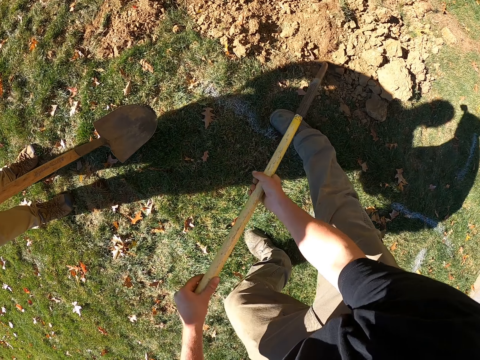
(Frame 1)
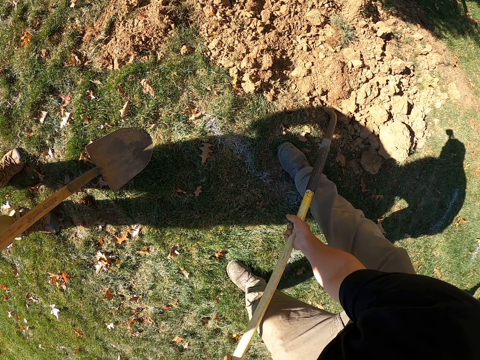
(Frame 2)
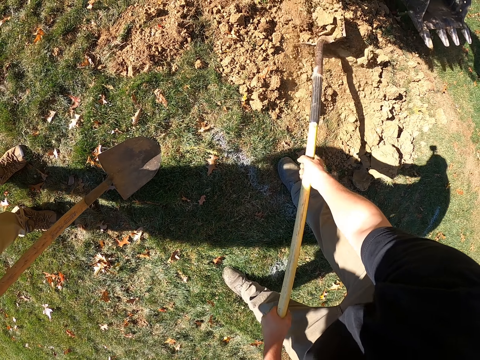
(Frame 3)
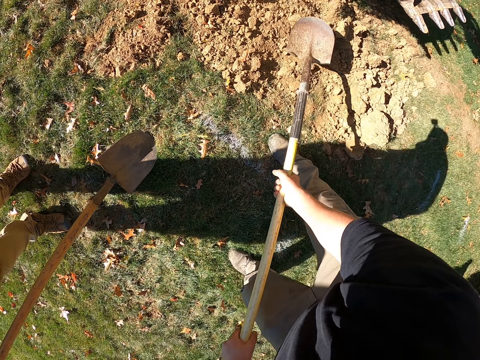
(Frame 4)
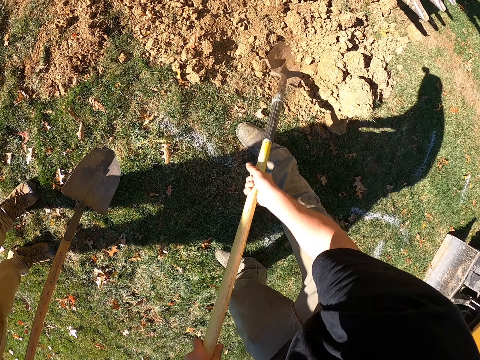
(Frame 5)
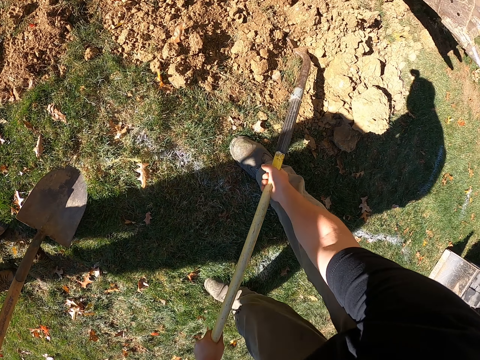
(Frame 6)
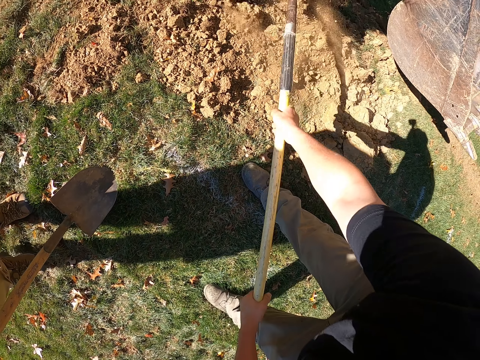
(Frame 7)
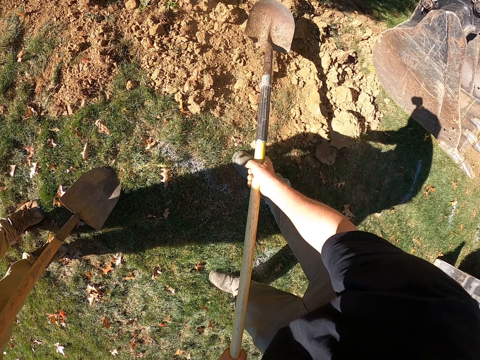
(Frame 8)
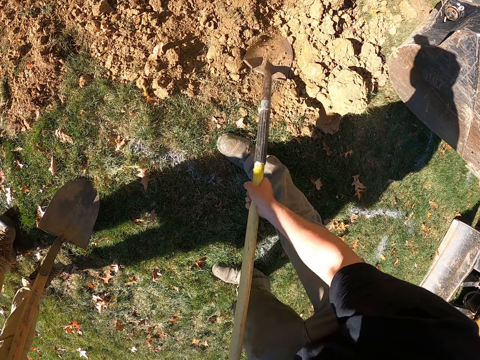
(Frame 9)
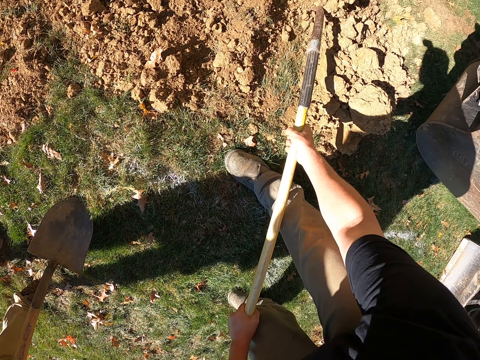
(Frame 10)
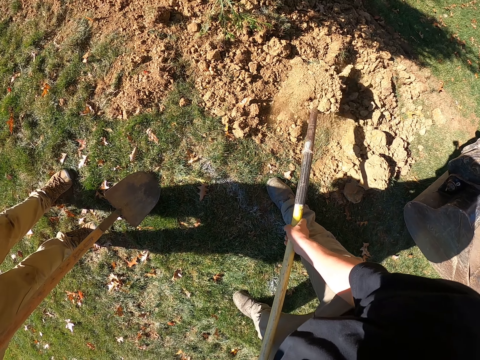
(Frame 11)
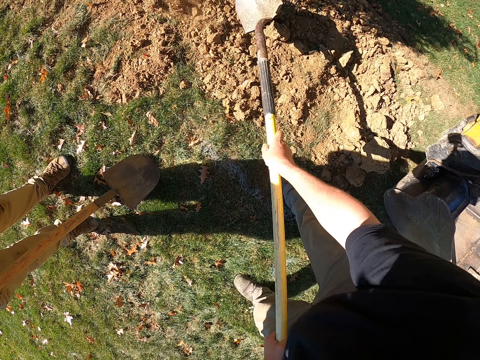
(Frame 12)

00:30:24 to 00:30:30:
The camera wearer takes the soil with the spade. They pour down the soil and take the soil.

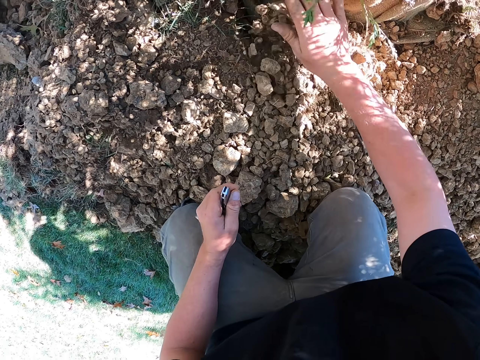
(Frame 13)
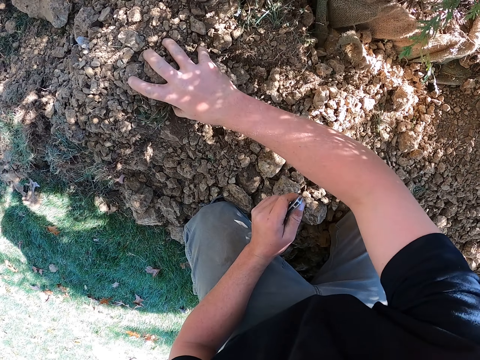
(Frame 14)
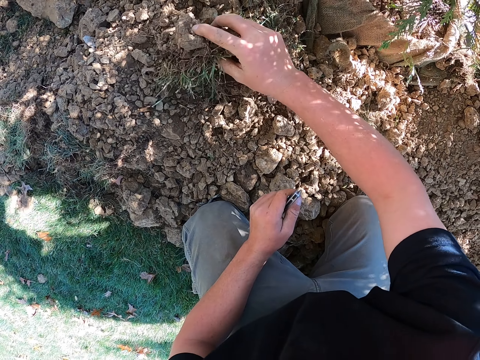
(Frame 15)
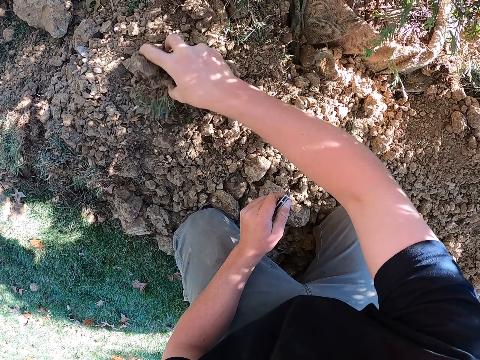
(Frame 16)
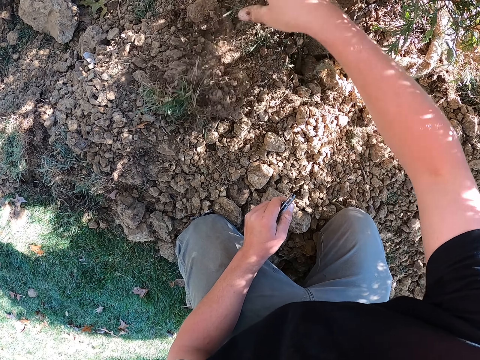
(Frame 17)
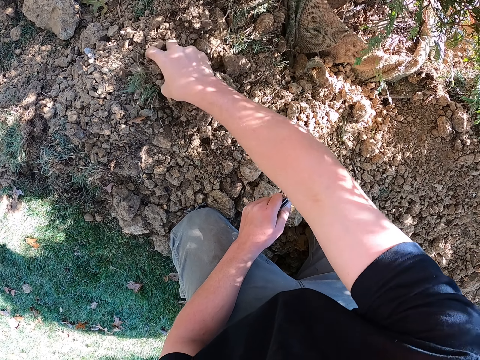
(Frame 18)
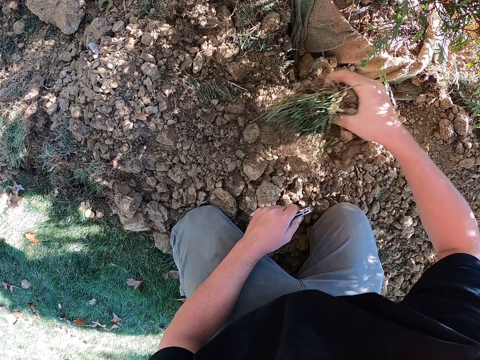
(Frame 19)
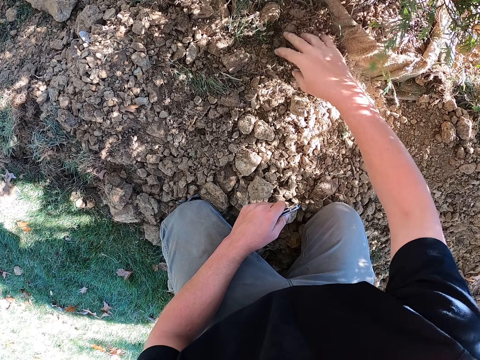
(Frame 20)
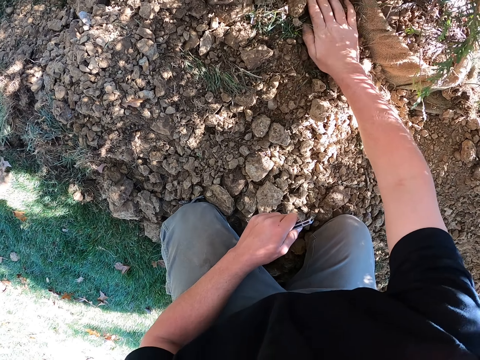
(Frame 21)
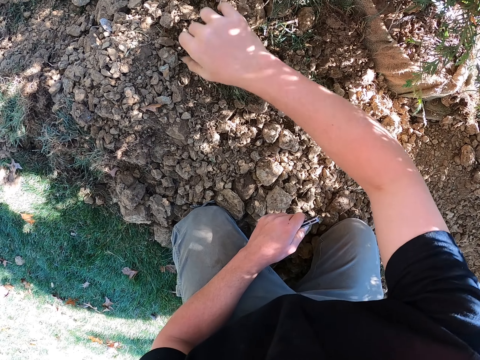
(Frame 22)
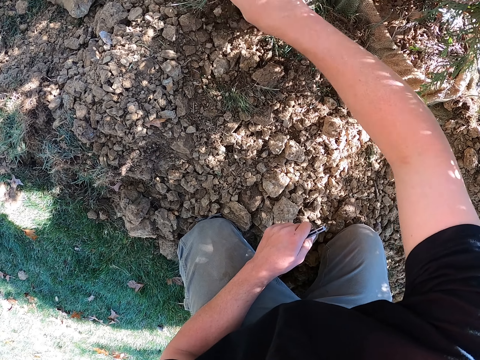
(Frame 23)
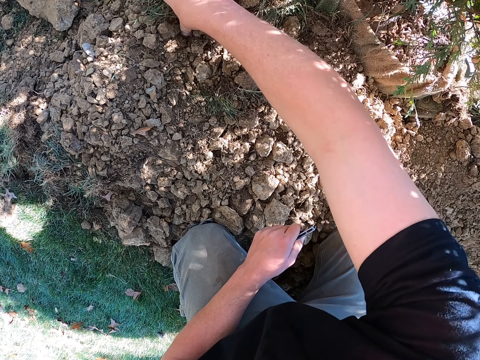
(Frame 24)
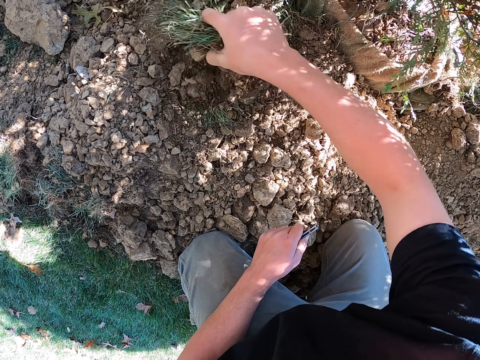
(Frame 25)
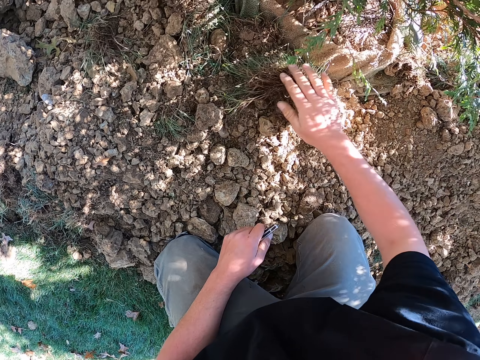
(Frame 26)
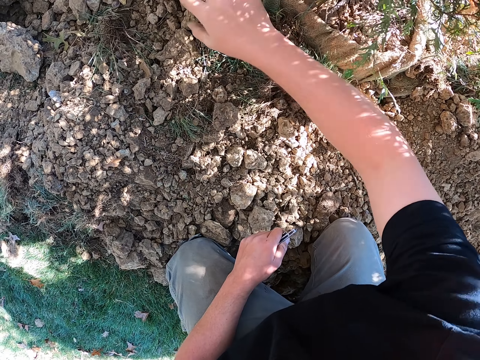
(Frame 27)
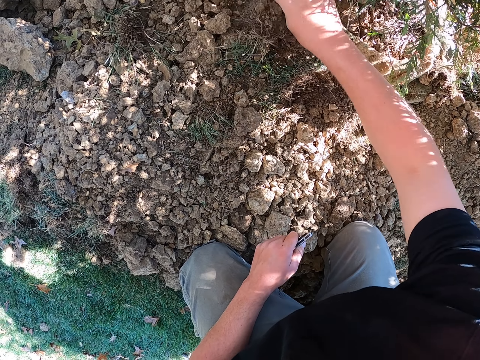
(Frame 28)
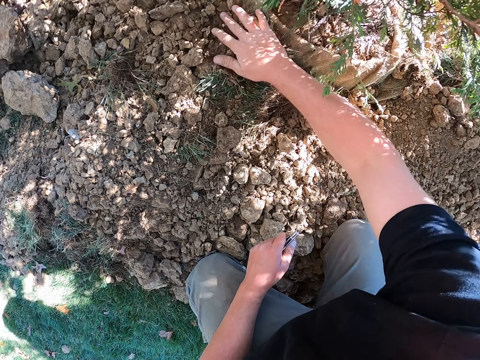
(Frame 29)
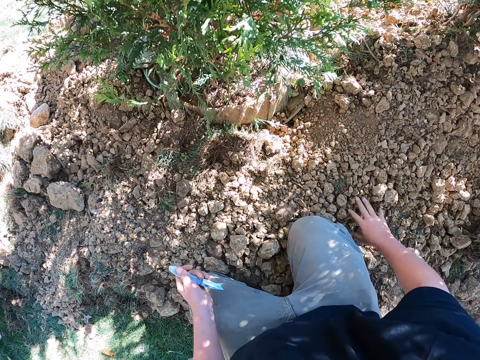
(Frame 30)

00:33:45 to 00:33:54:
The camera wearer picks grass from the ground. They place the grass on the sack. They bury the sack with sand. They pick rocks from the ground.

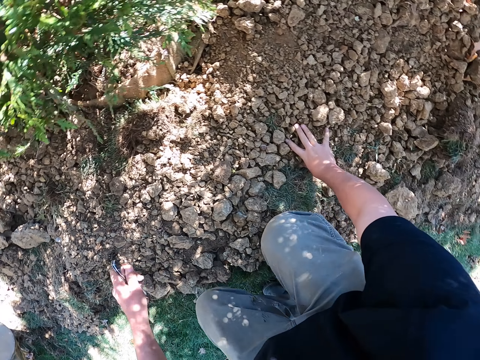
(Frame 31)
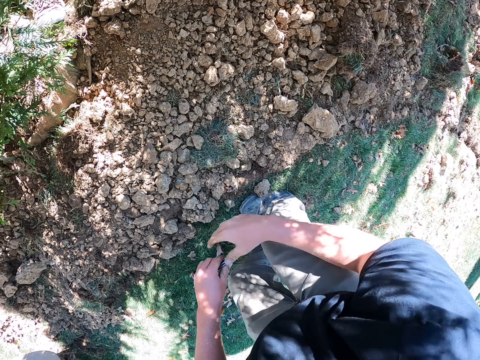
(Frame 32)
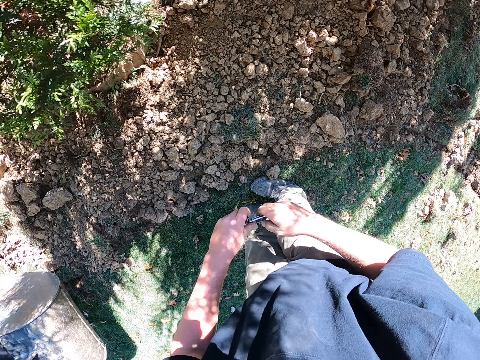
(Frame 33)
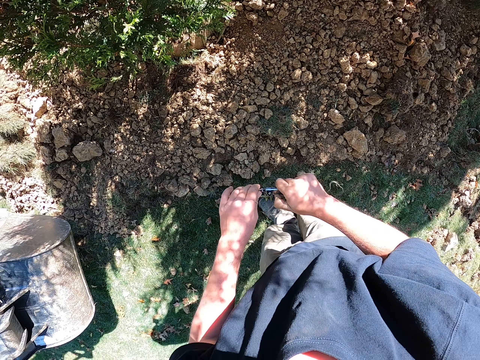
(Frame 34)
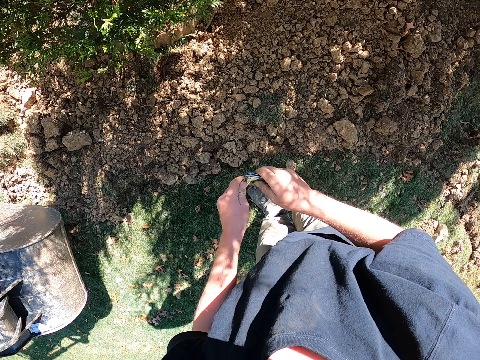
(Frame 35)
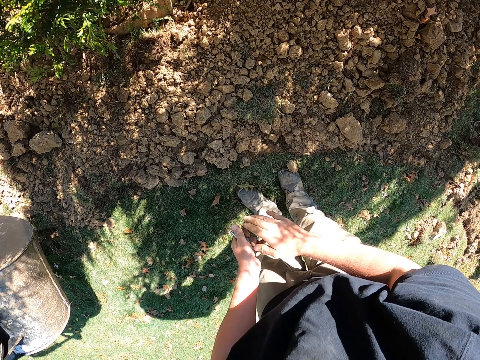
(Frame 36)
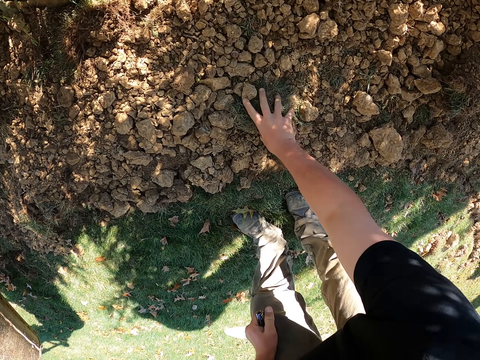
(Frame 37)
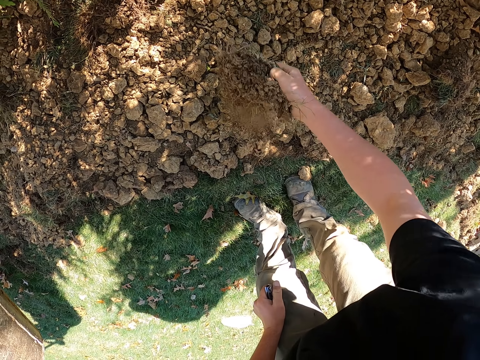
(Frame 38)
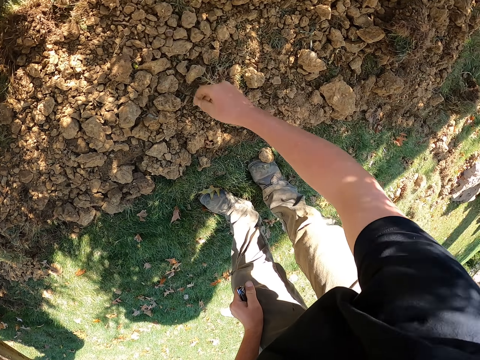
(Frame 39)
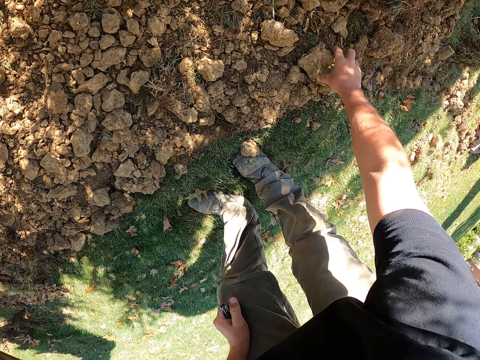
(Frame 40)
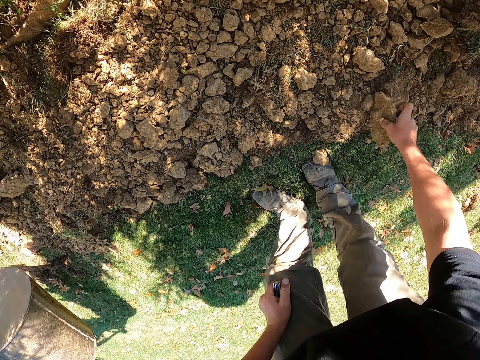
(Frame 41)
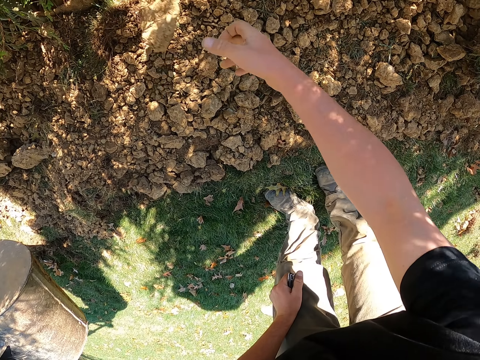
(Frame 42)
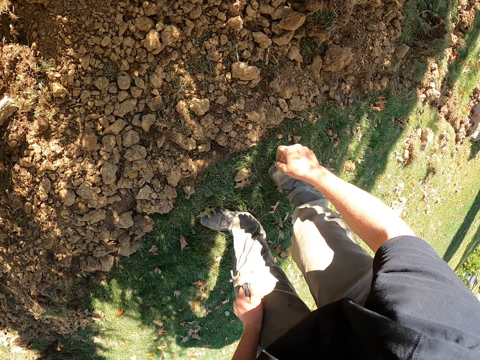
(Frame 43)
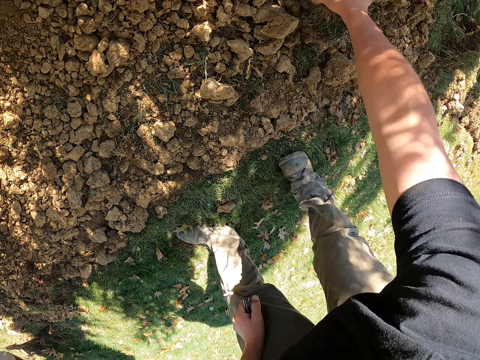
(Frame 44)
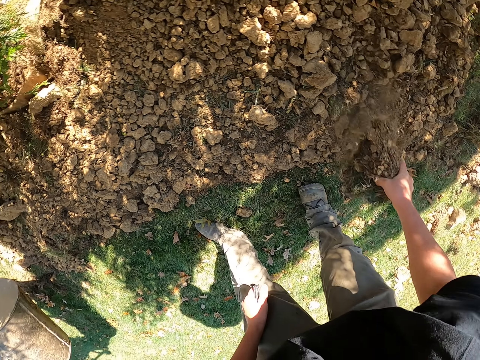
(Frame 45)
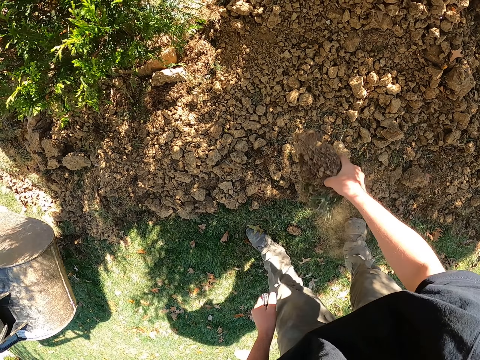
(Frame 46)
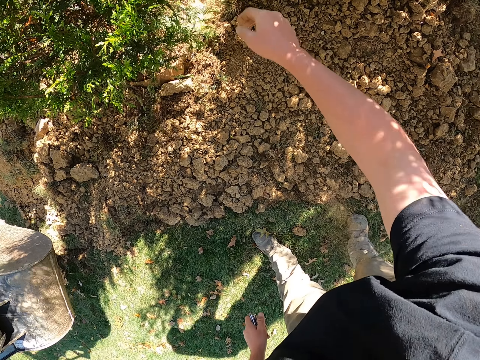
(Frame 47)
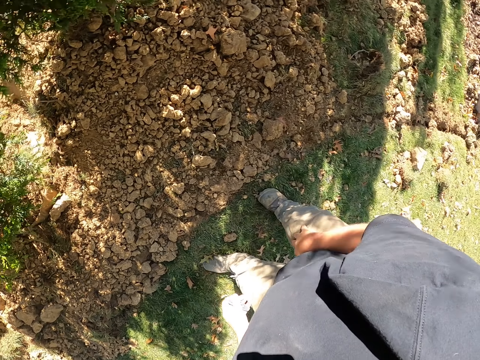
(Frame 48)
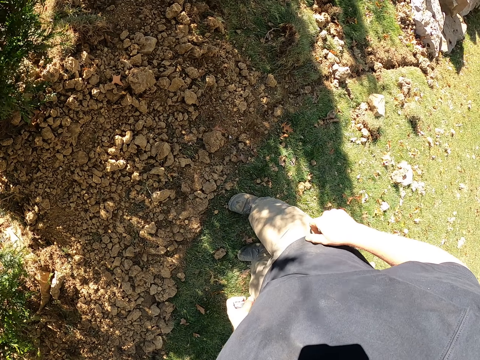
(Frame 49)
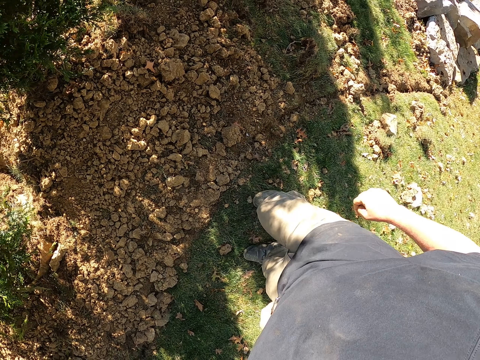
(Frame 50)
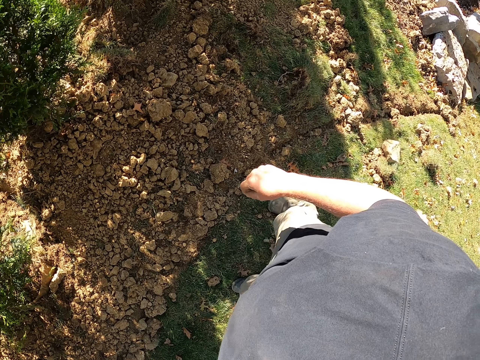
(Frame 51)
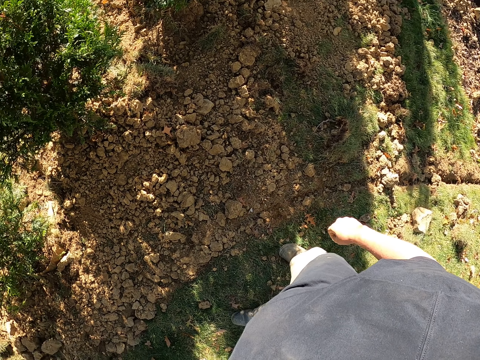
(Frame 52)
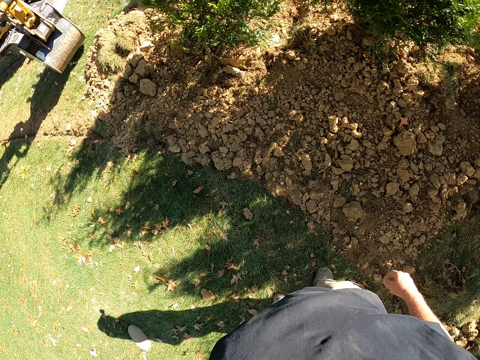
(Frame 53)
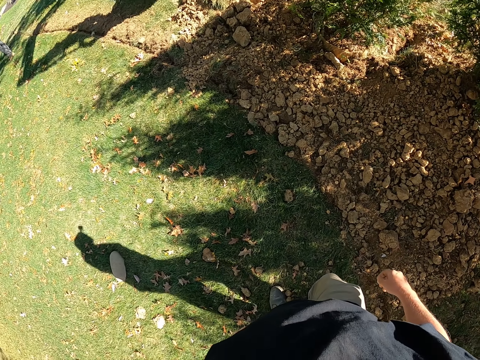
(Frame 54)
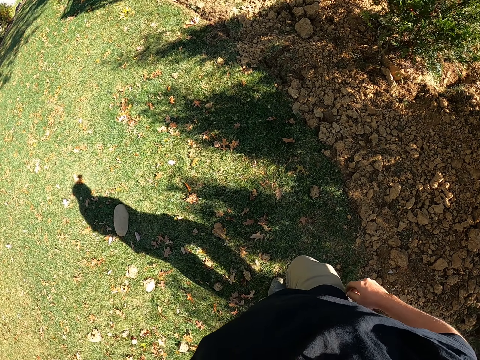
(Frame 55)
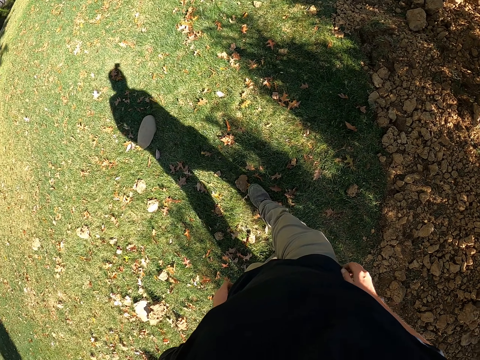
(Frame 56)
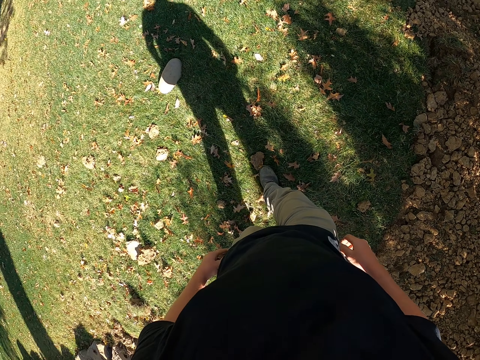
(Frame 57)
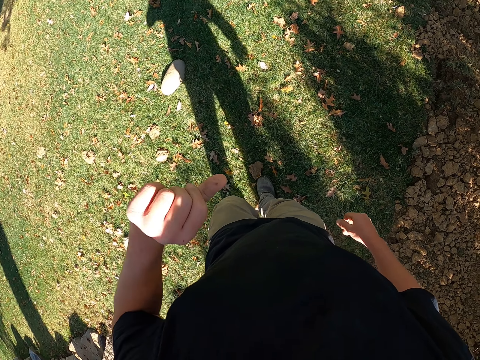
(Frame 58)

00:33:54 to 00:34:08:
The camera wearer stands up. They hold the knife with both hands. They close the cutter with both hands. They pick grass from the ground and throw the plant towards the sack. They pick grass from the ground. They throw sand at the sack with the right hand. They throw the plant towards the sack. They look sideways.
